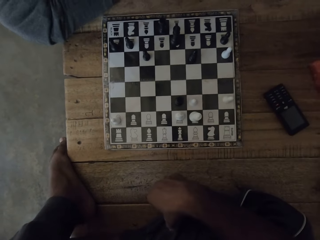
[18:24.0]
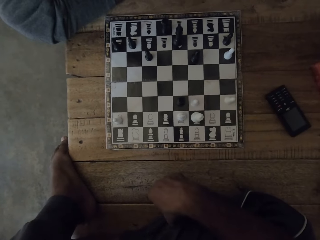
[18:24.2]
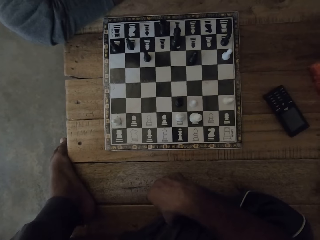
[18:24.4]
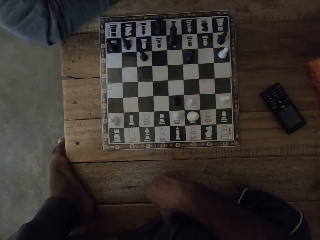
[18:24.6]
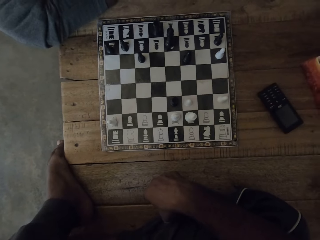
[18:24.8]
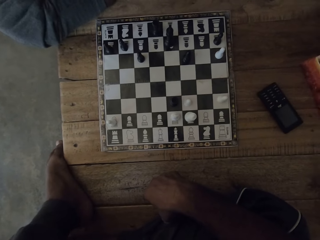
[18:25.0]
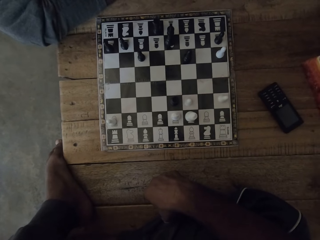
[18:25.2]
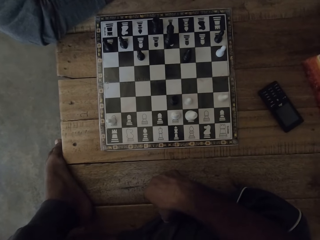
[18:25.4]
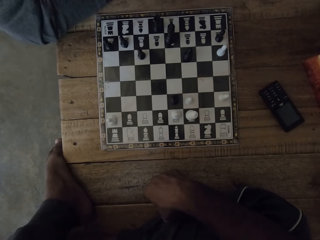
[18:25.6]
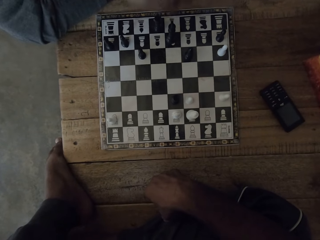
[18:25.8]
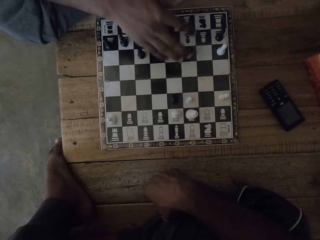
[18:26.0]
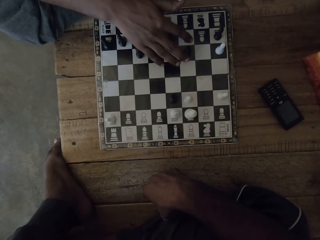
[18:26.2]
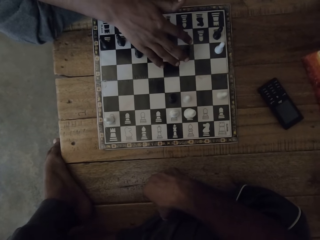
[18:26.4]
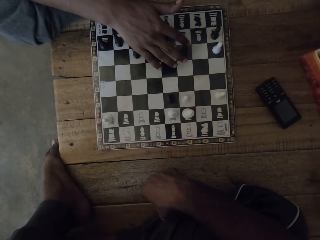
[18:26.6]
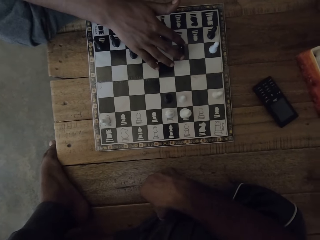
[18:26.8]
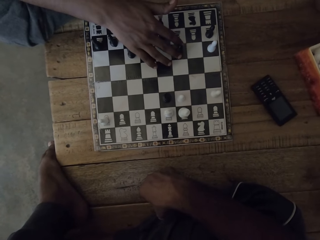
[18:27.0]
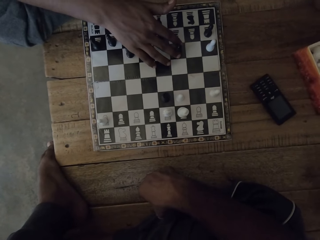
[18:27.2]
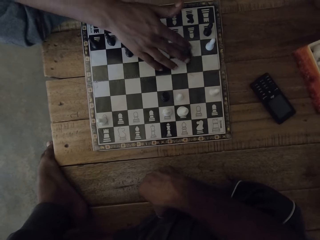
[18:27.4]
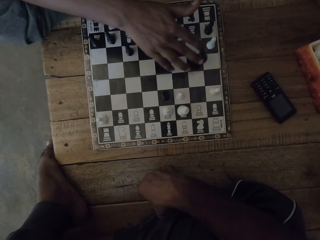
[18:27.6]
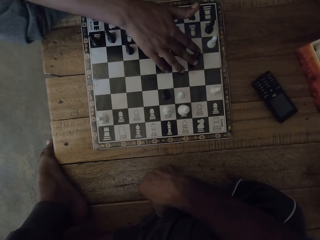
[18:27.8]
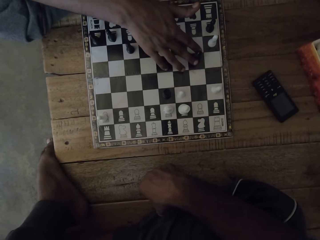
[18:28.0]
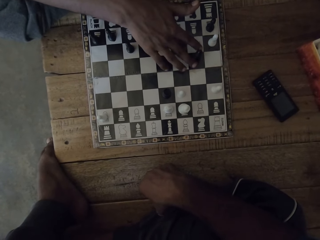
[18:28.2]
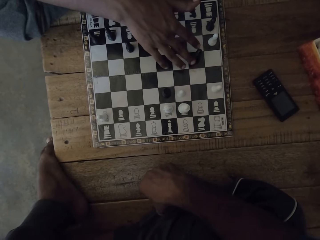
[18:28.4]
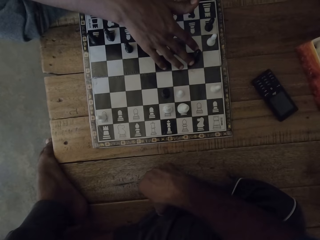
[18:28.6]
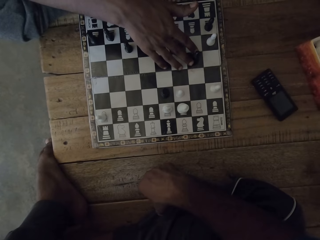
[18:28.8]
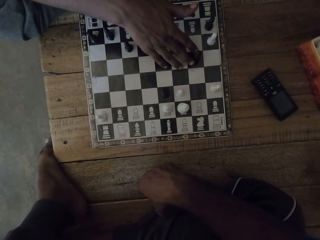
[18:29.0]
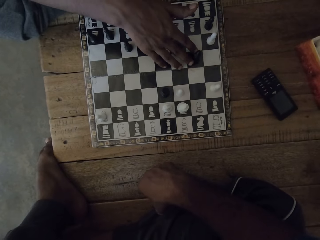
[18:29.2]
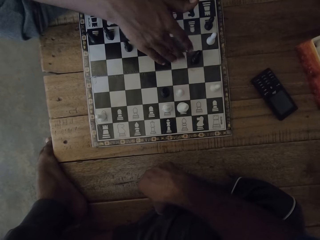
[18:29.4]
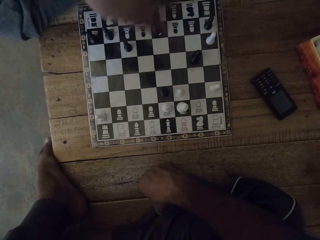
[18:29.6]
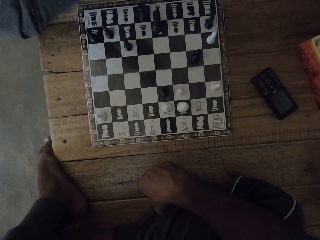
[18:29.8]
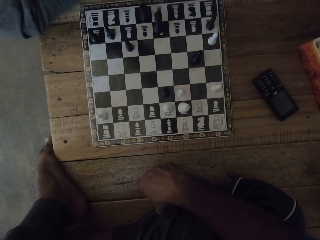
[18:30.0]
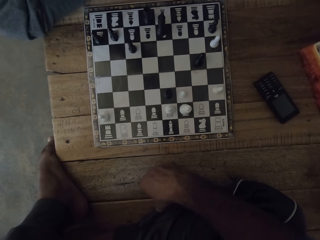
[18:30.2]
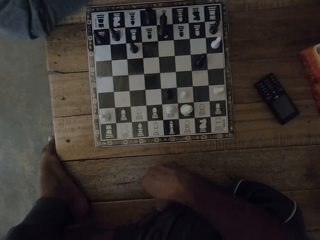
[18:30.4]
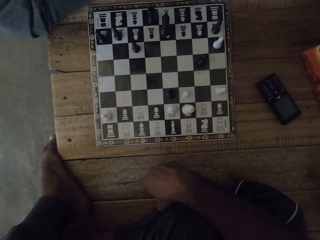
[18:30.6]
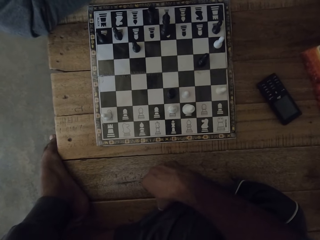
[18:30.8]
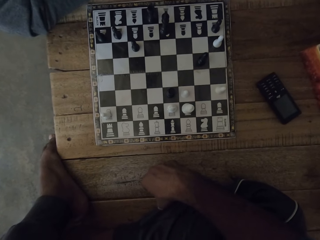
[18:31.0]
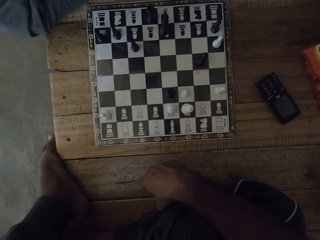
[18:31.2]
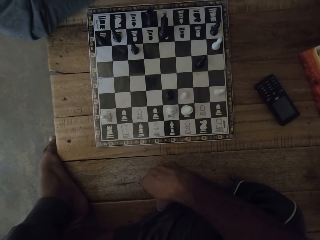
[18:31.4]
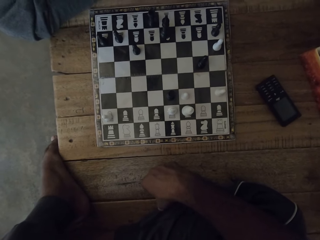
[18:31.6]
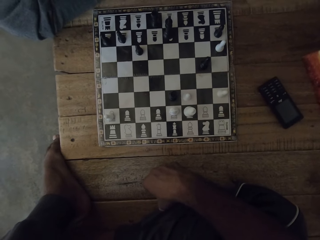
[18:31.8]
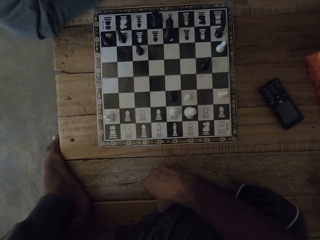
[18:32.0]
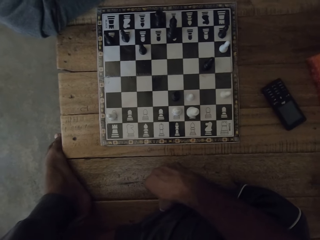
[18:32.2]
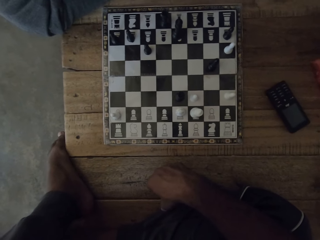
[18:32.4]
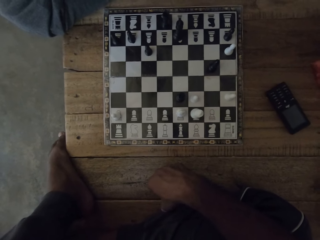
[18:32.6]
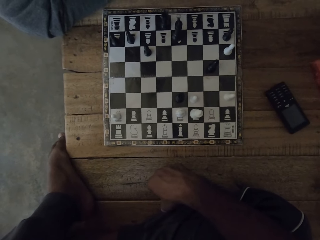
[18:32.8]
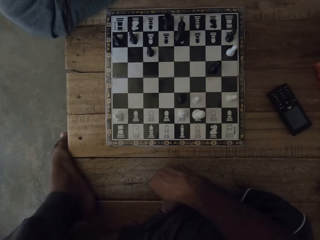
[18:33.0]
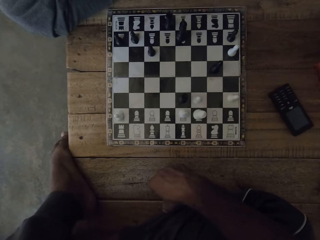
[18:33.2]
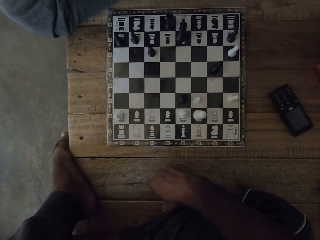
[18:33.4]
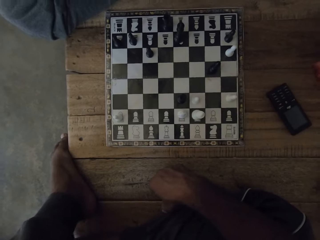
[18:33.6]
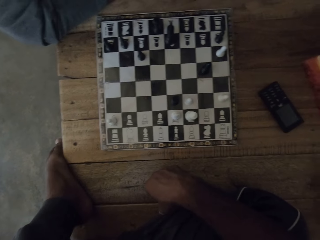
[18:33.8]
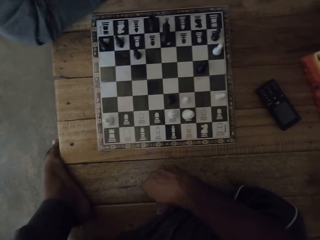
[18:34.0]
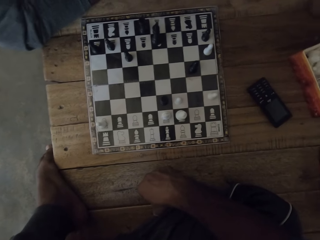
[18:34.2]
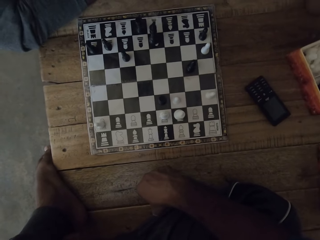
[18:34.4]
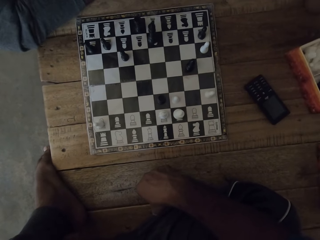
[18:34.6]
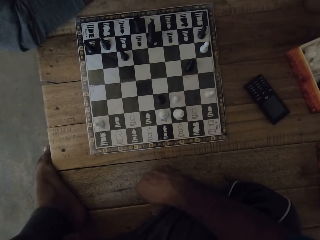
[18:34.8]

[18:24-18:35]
The camera wearer moves the right hand. They look at the chess deck repeatedly.

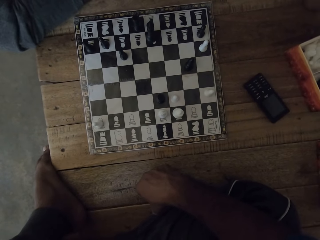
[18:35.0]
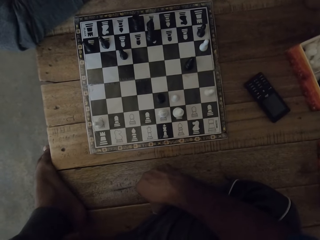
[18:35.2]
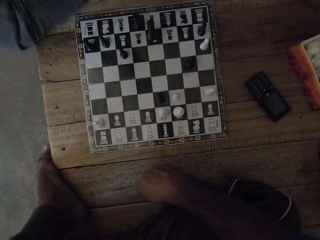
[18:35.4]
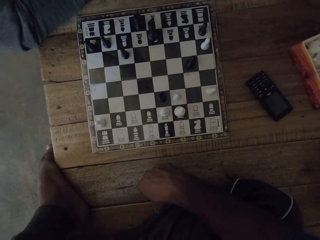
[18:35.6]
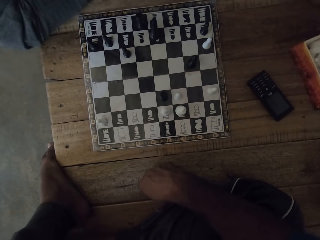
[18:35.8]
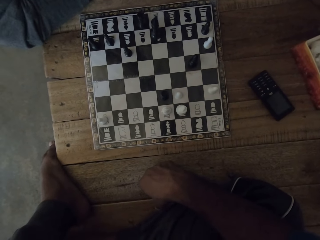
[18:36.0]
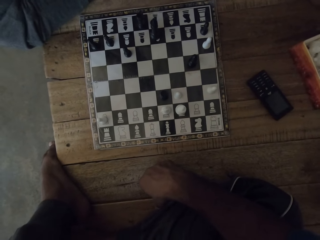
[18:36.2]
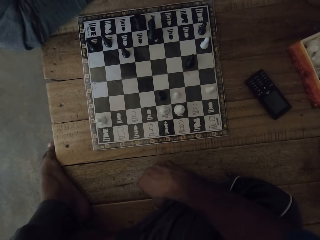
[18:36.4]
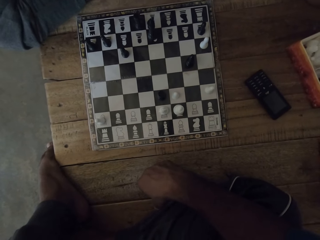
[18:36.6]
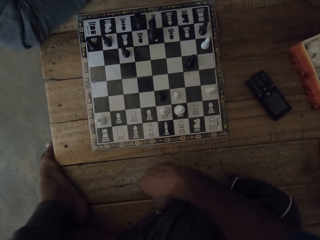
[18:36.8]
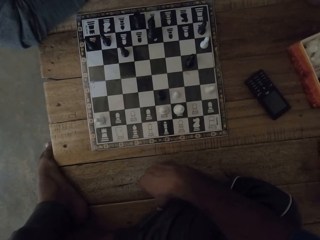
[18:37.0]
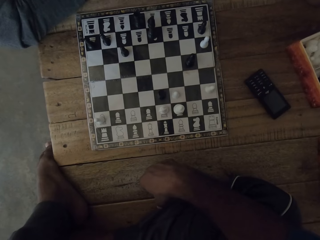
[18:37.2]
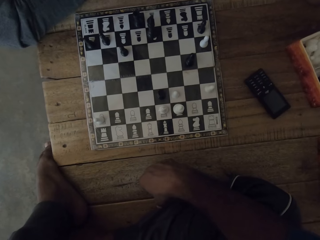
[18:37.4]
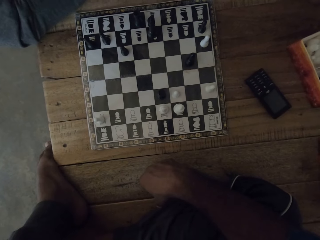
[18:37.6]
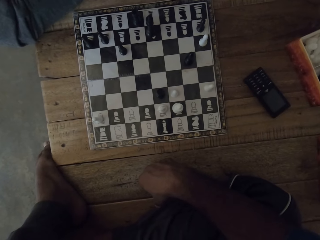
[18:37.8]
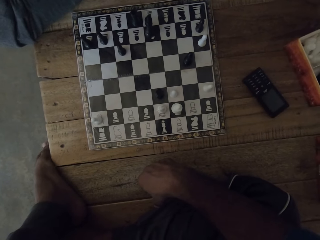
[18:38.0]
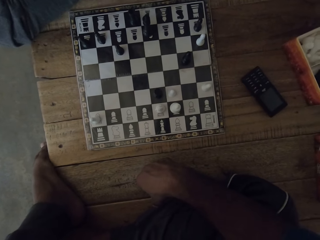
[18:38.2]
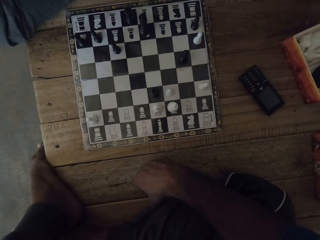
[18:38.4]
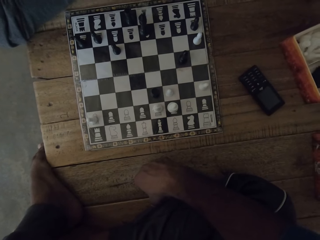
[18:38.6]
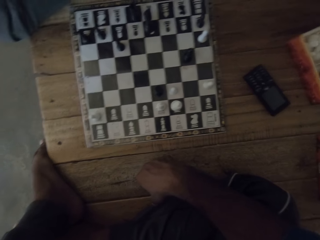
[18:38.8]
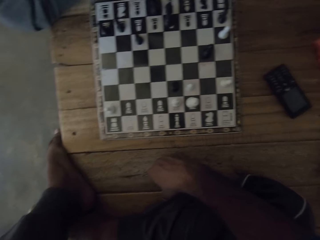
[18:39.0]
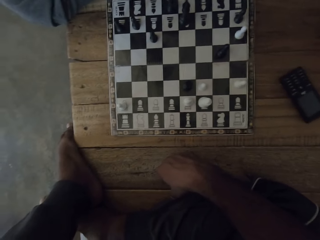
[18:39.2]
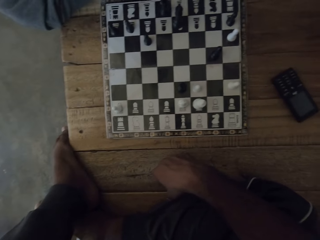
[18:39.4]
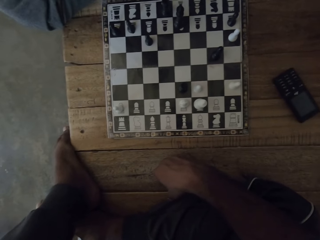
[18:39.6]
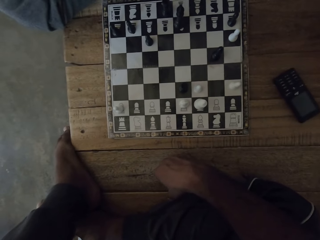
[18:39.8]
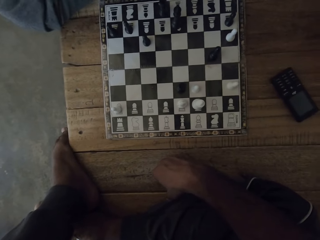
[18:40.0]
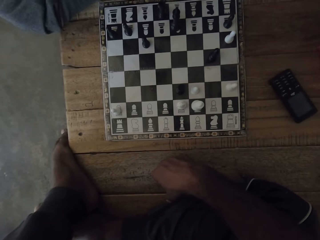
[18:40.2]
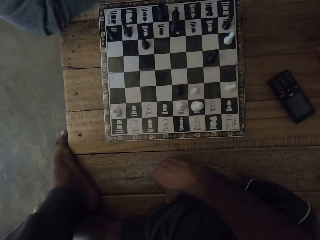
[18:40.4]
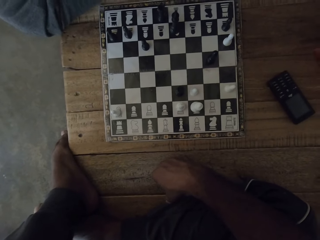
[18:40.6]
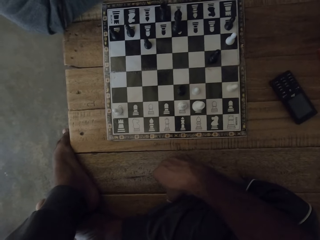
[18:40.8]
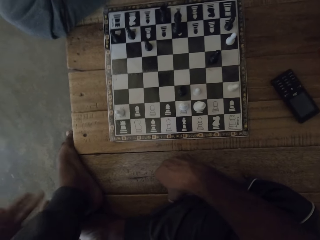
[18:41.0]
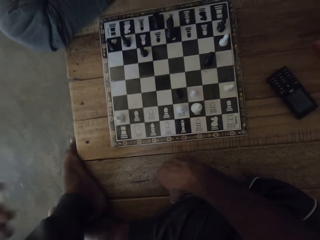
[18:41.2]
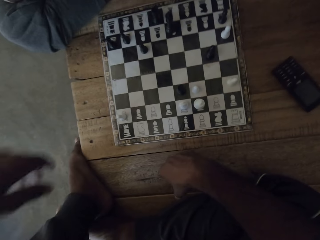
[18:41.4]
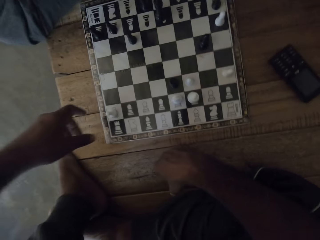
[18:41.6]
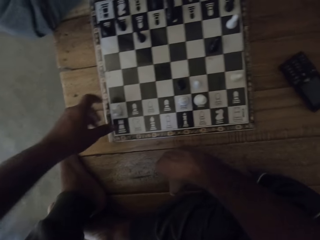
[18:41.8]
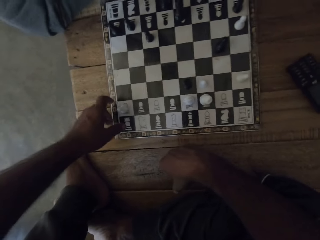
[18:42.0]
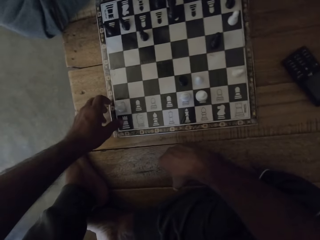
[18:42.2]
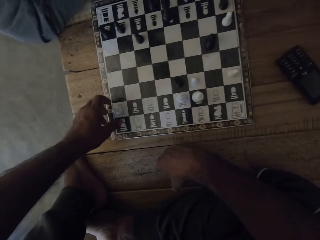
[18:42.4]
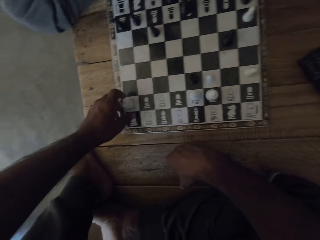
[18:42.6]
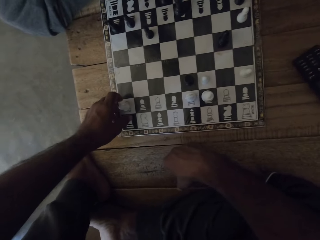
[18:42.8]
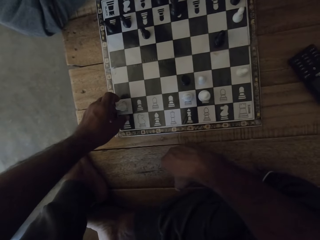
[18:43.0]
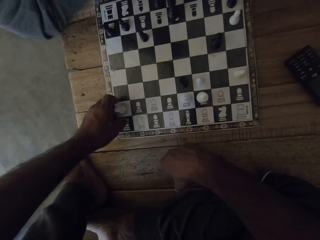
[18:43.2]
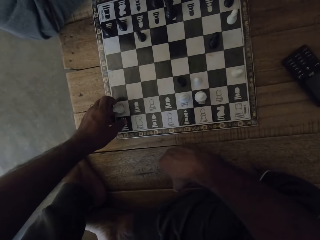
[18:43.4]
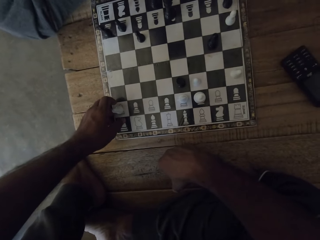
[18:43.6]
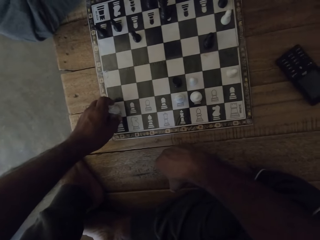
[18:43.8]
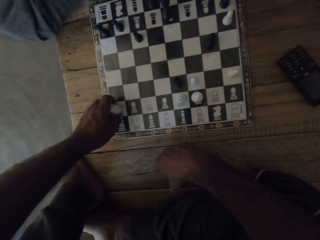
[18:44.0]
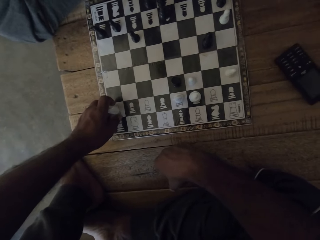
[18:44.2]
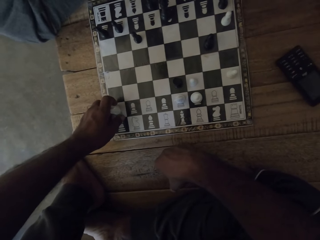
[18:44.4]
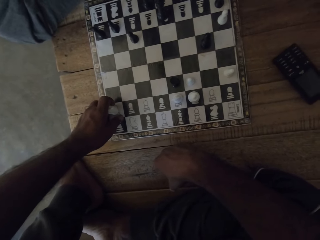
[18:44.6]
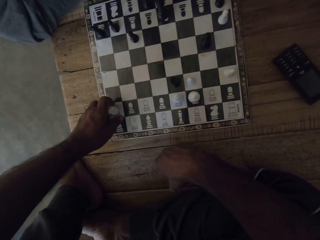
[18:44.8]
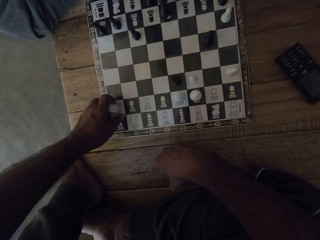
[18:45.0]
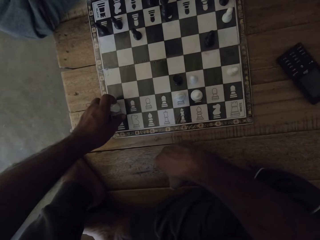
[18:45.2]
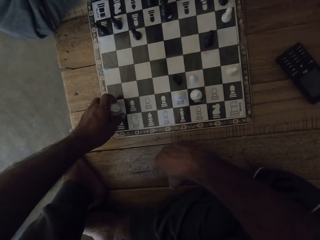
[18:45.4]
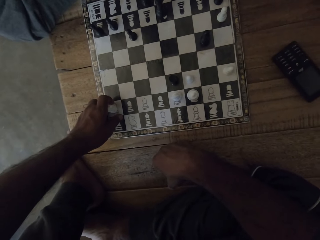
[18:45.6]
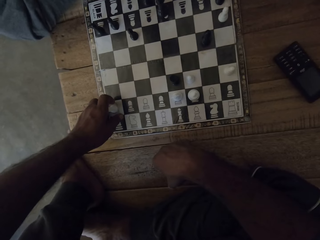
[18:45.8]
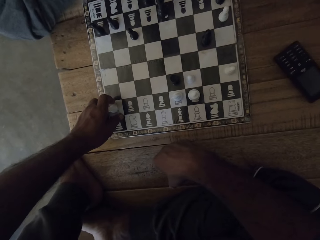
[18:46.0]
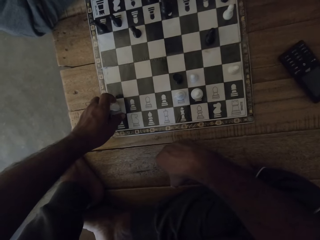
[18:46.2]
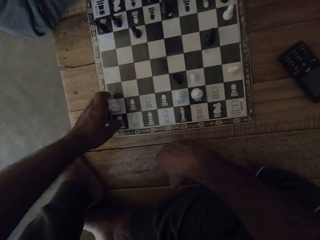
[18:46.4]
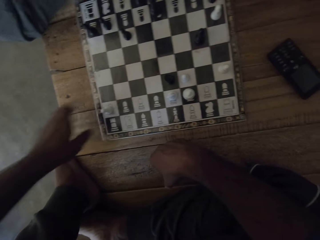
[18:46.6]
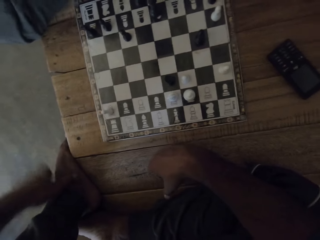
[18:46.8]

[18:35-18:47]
The camera wearer looks at the chess deck repeatedly. They place a hand on a pawn. They pick up a chess piece with the left hand.
